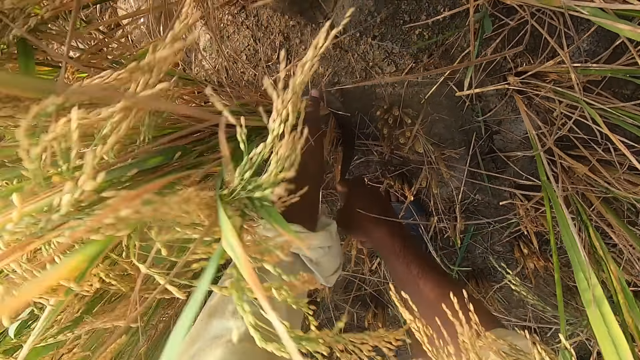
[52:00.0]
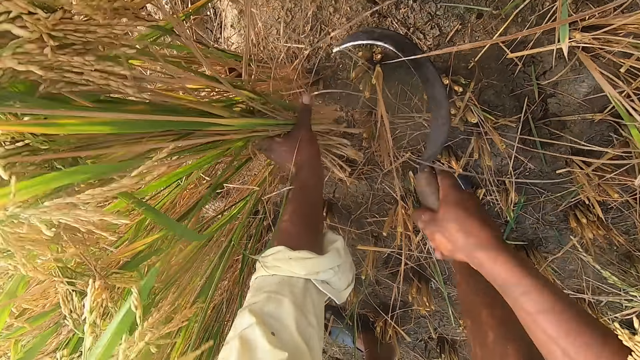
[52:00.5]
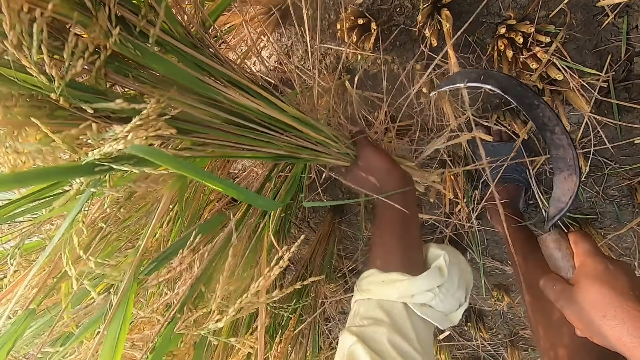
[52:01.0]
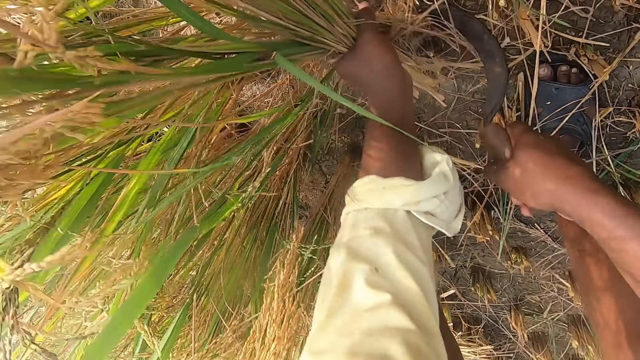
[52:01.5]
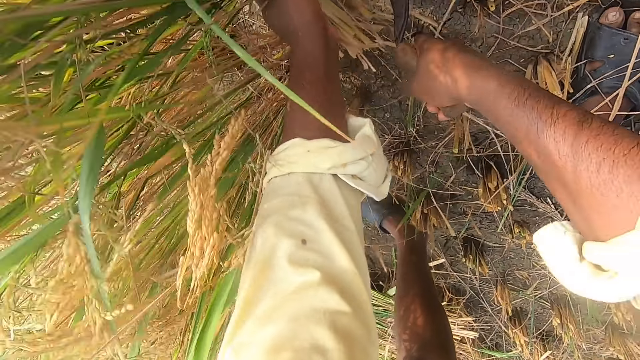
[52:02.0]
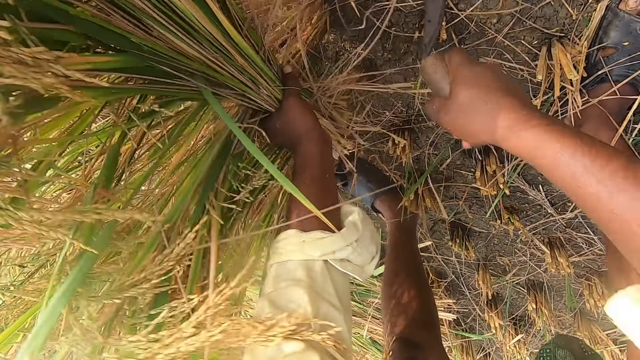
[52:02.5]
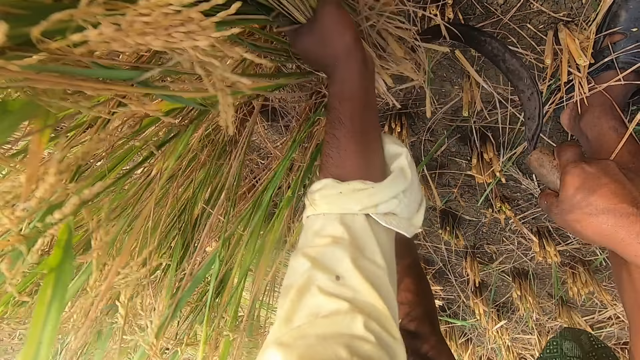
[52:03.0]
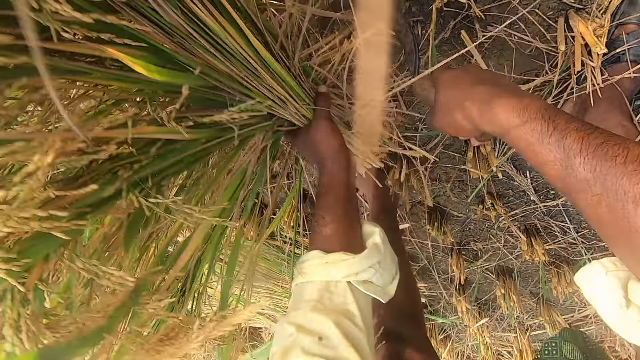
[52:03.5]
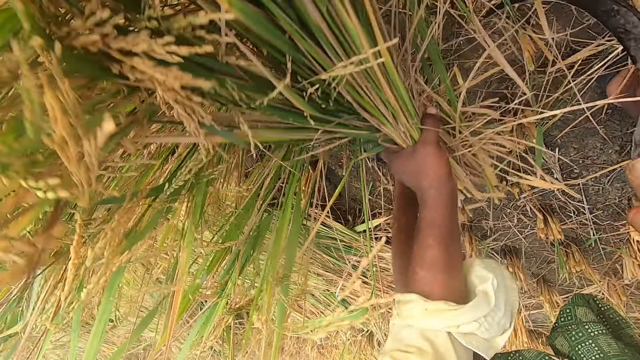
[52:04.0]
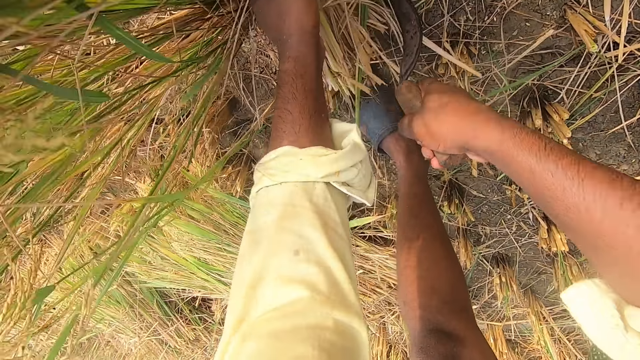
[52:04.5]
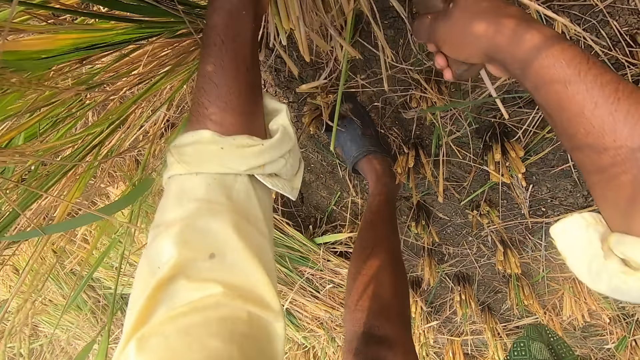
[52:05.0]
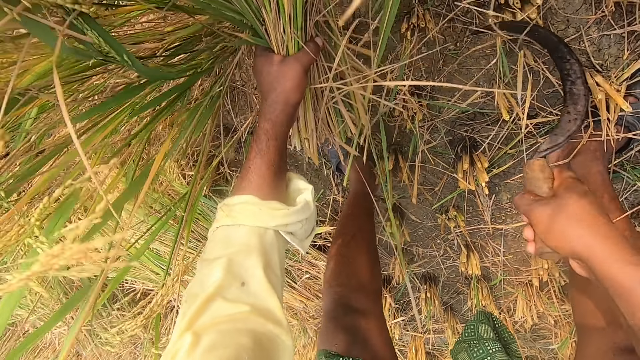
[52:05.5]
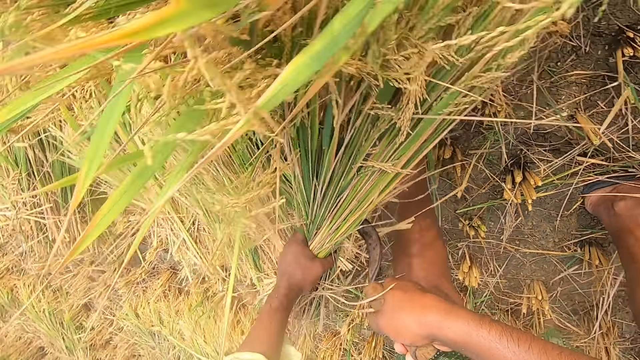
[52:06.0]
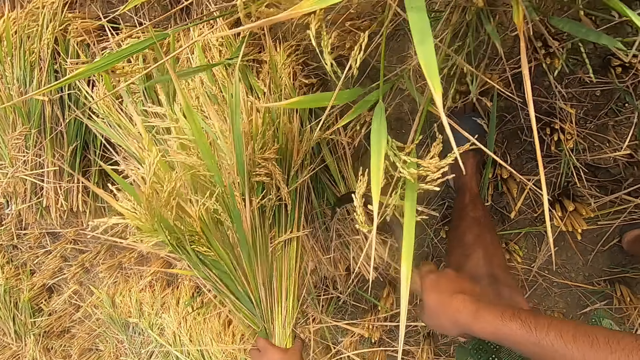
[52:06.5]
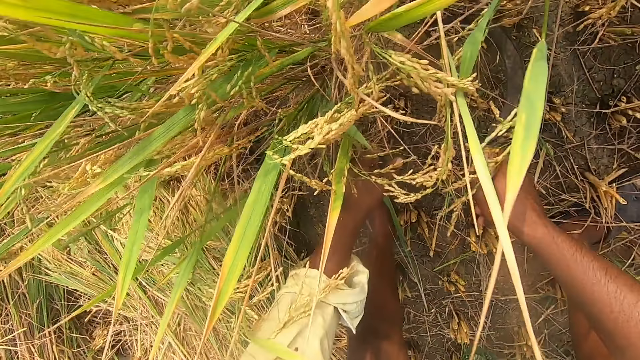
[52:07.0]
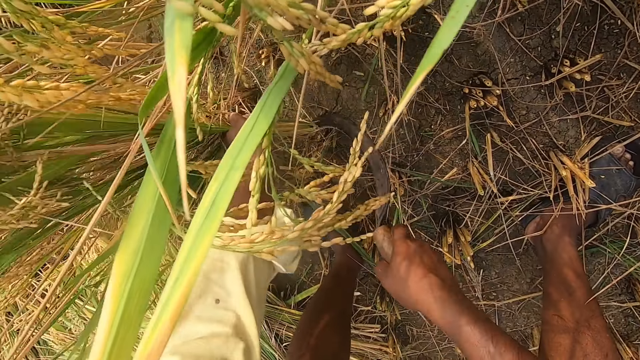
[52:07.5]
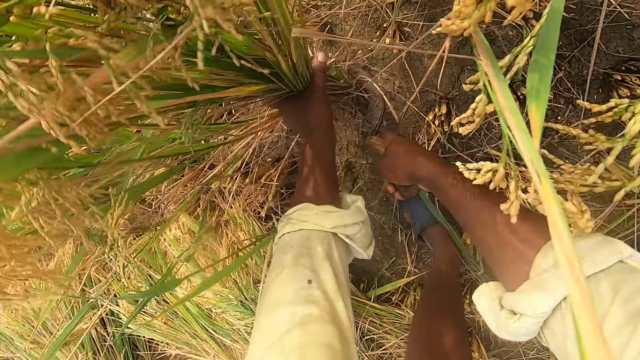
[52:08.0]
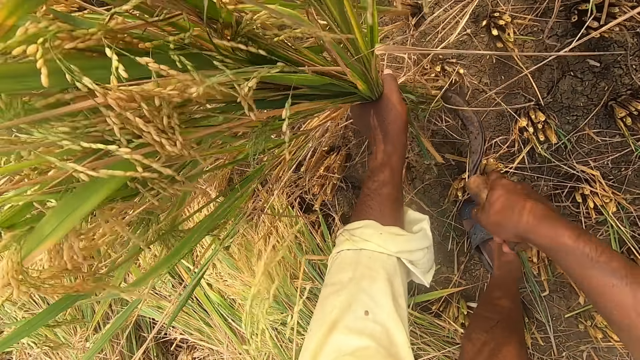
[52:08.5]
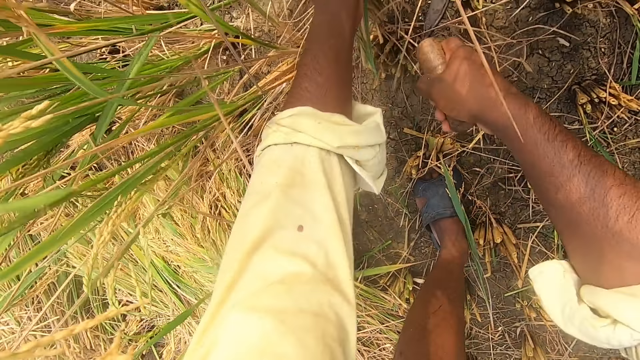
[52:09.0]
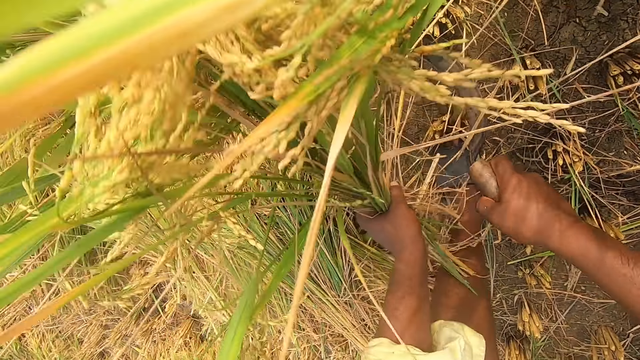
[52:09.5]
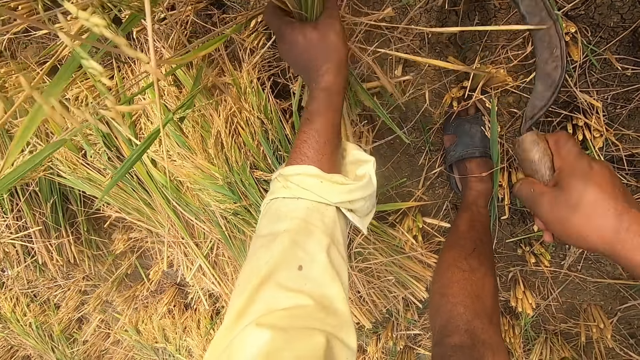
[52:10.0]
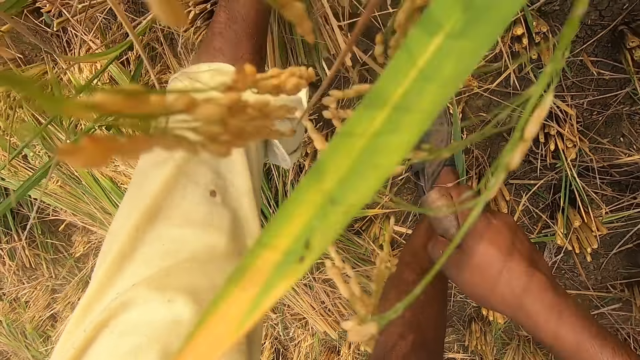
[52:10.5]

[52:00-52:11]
The camera wearer cuts napier grass using a hand sickle tool. They throw the napier grass on the ground. They cut the napier grass using the hand sickle tool.

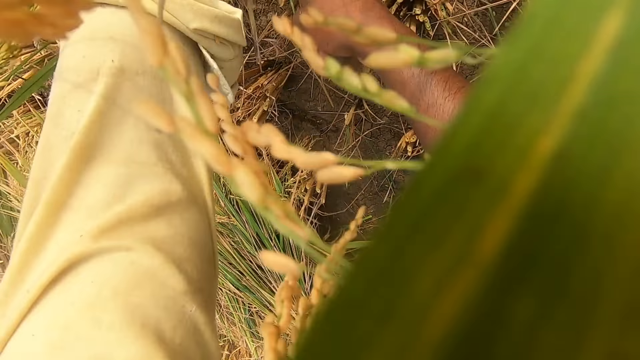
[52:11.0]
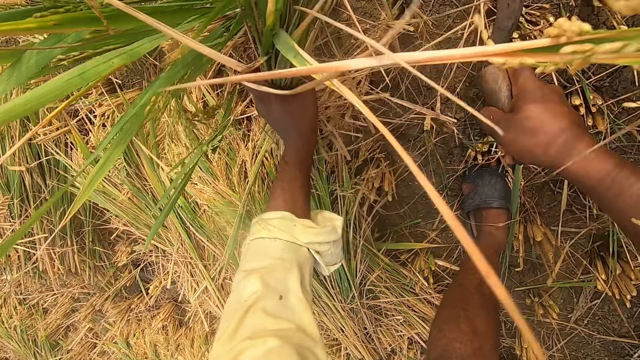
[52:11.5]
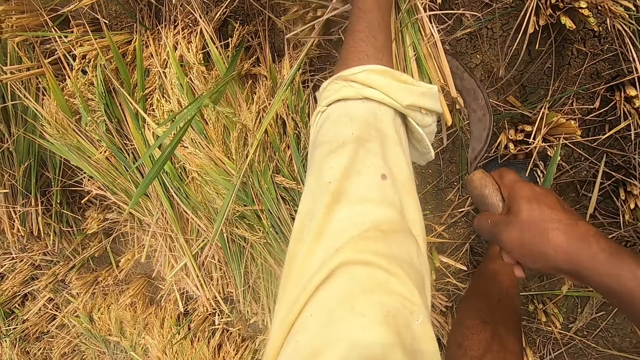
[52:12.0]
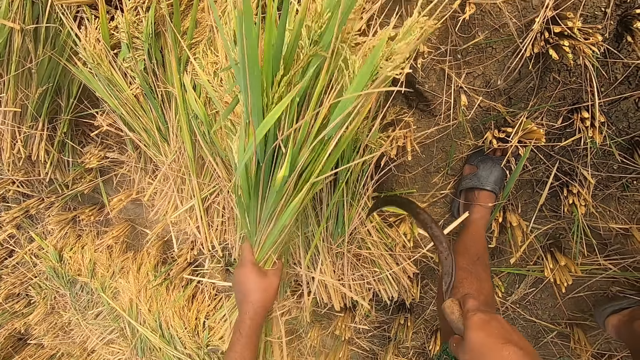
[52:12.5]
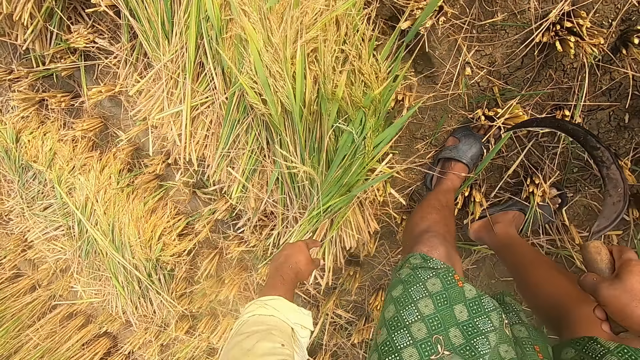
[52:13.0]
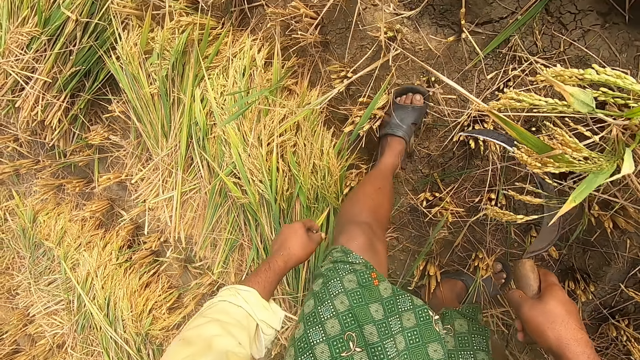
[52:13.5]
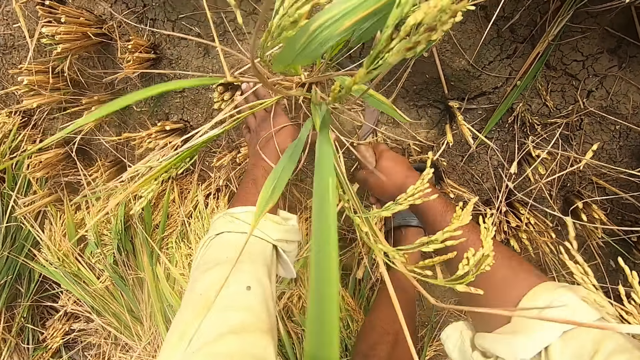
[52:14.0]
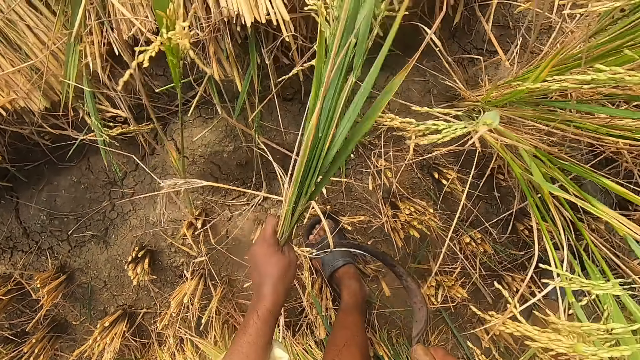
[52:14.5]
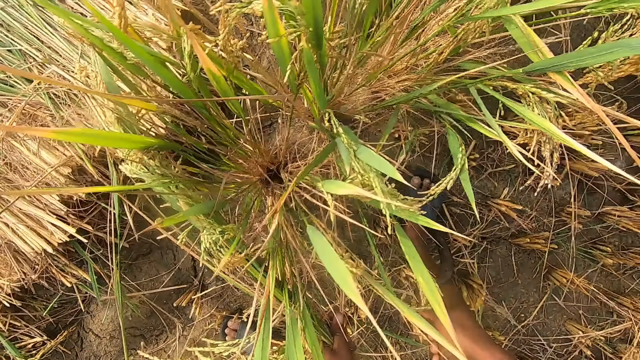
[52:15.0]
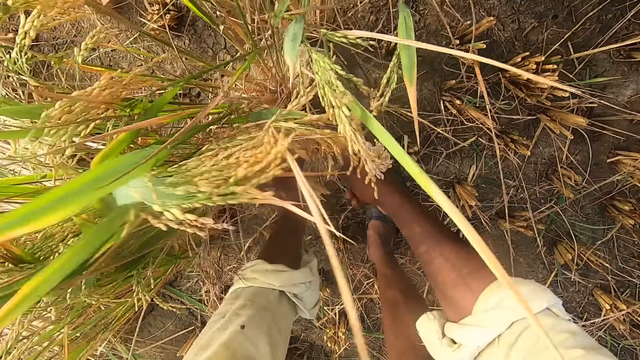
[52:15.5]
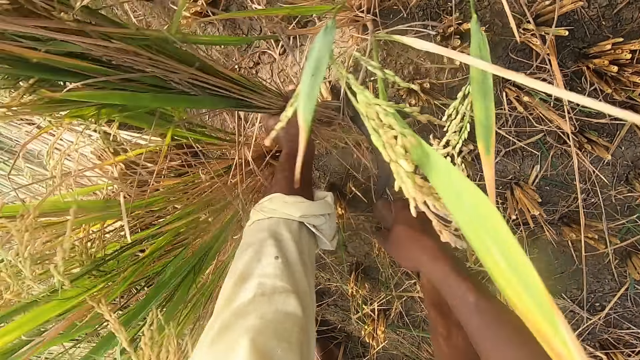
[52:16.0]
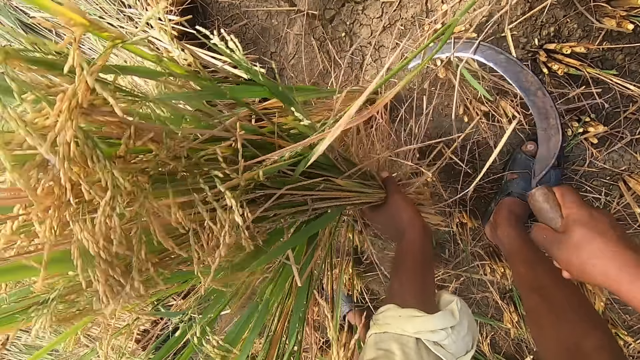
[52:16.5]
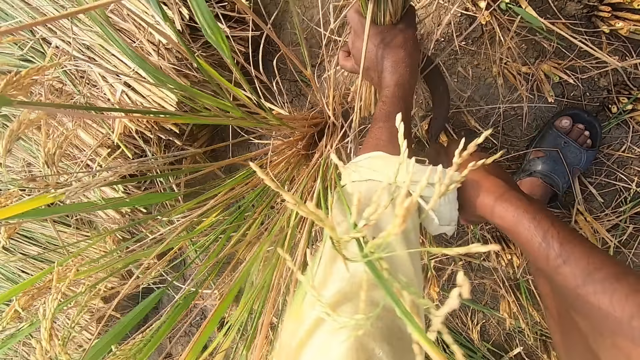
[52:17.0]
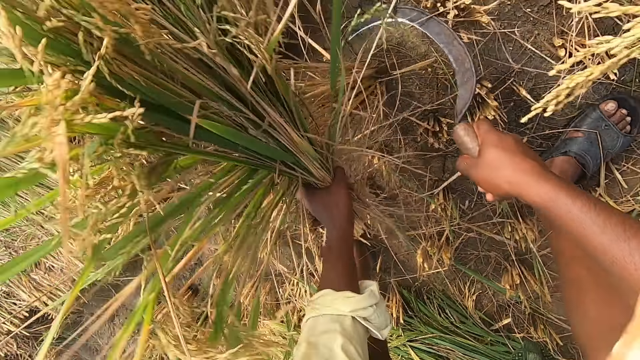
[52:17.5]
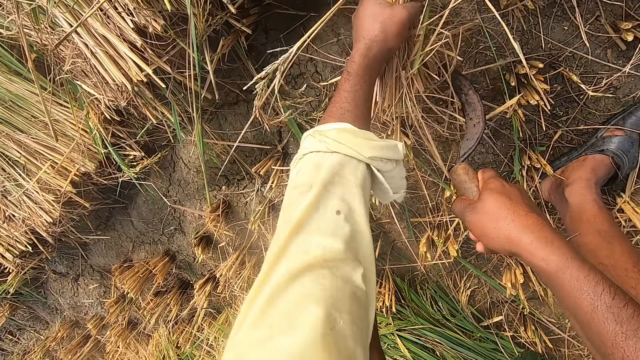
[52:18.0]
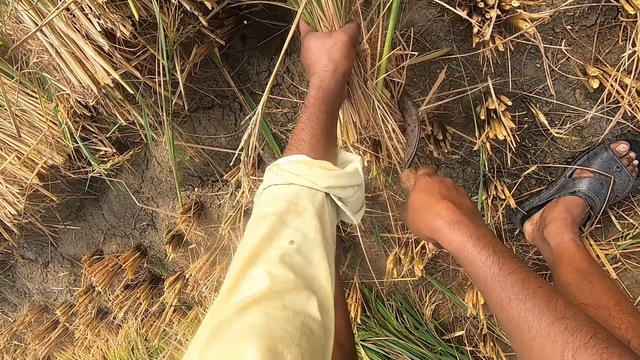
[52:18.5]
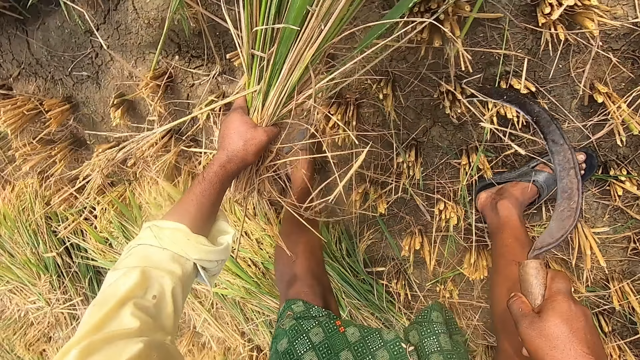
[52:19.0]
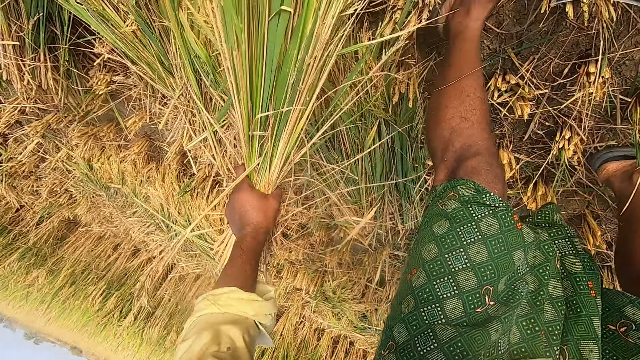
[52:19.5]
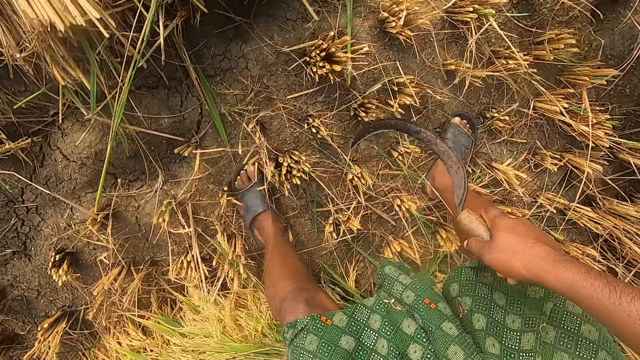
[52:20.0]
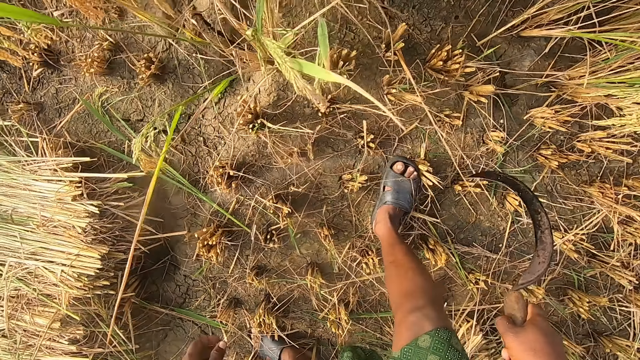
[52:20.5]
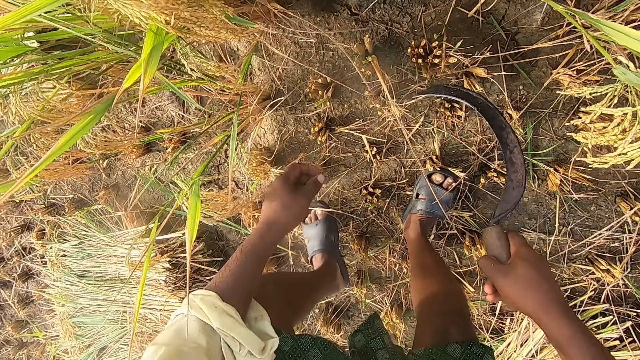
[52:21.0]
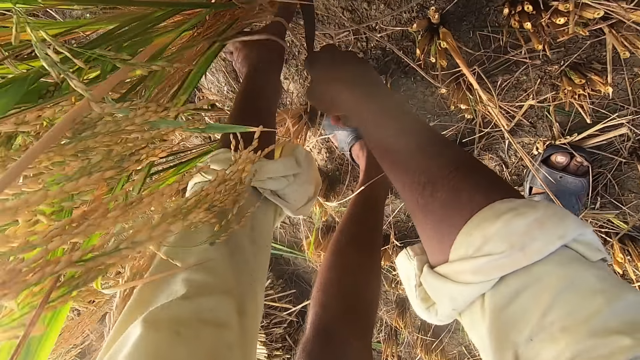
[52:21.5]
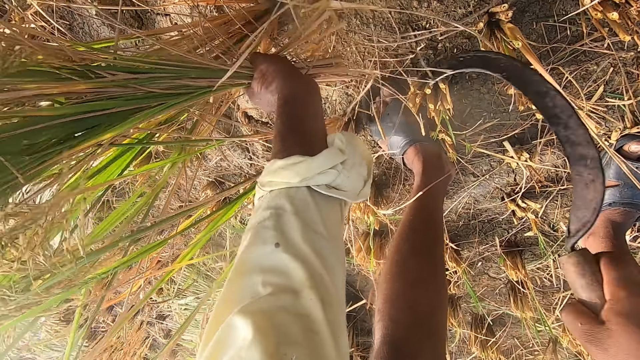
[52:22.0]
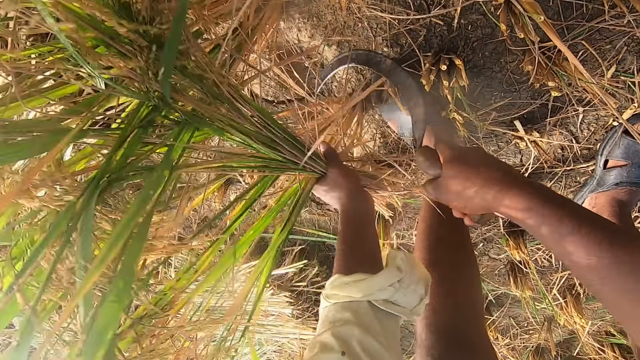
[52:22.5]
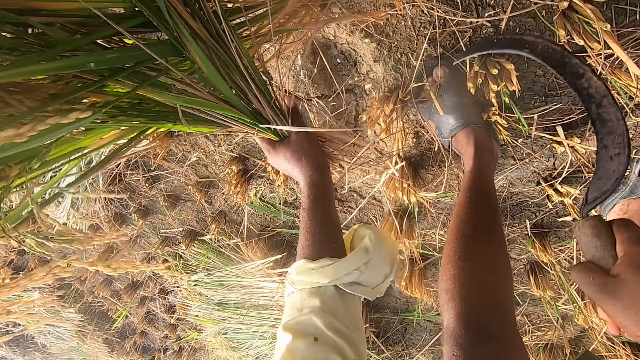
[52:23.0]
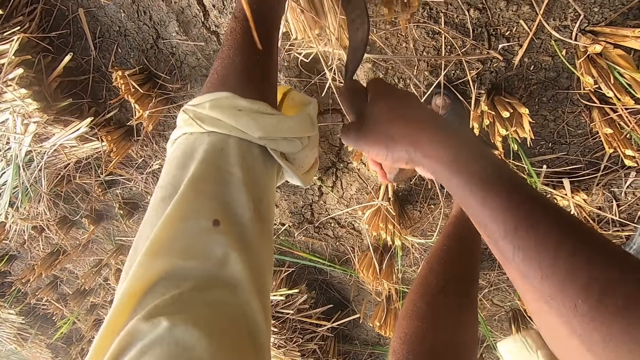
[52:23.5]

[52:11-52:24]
The camera wearer throws the napier grass on the ground. They cut the napier grass using the hand sickle tool. They throw the napier grass on the ground. They cut the napier grass using the hand sickle tool.
